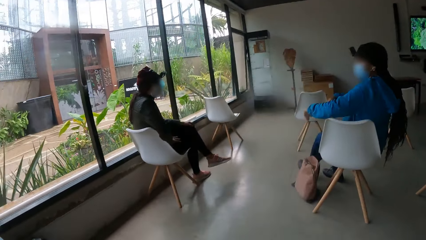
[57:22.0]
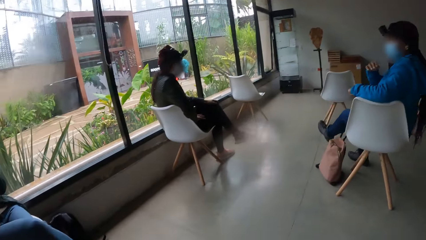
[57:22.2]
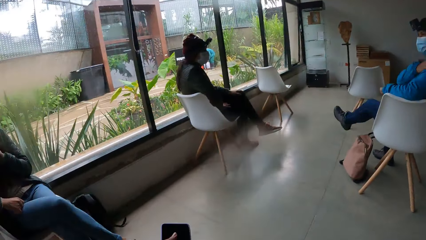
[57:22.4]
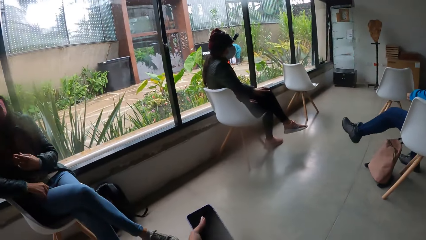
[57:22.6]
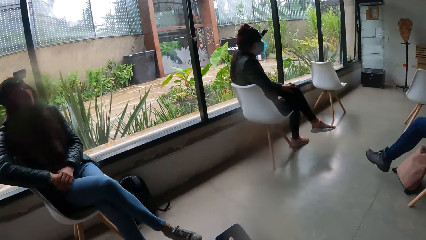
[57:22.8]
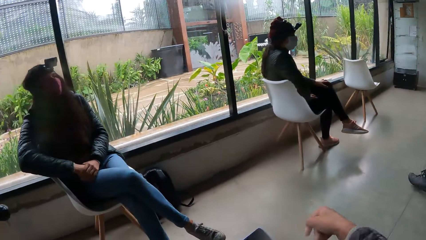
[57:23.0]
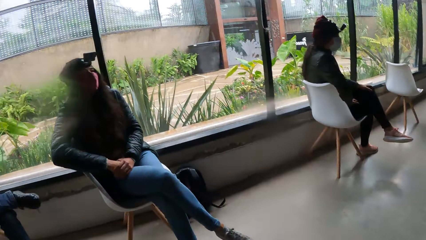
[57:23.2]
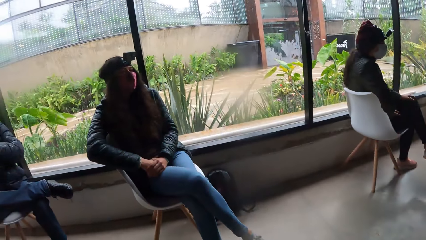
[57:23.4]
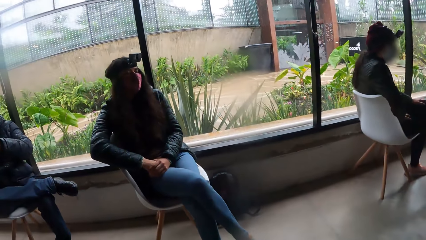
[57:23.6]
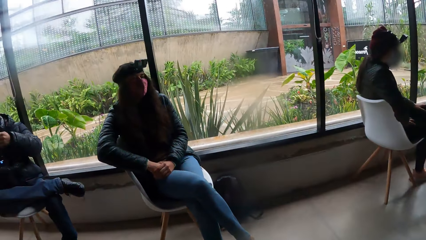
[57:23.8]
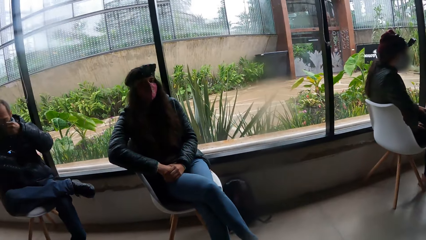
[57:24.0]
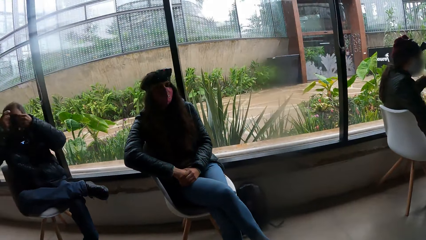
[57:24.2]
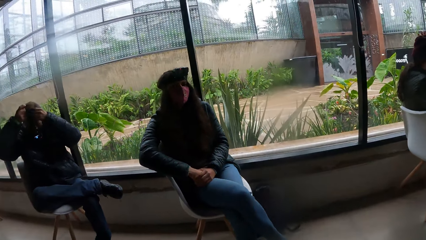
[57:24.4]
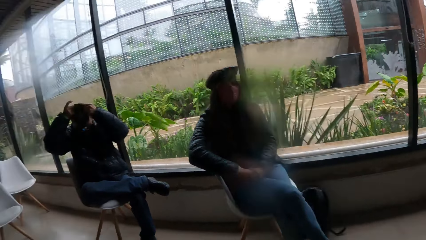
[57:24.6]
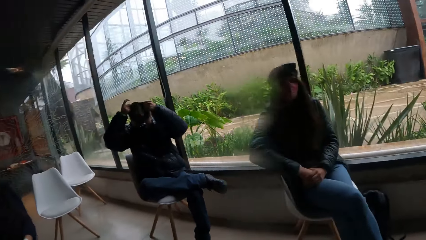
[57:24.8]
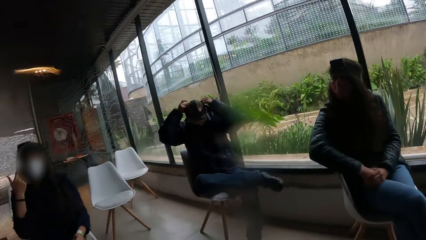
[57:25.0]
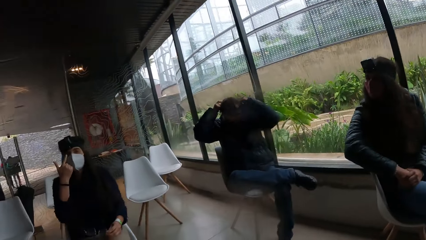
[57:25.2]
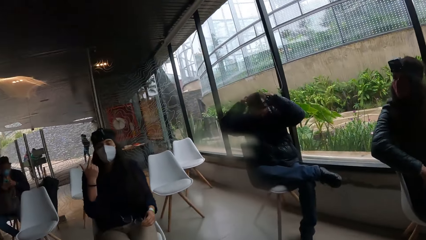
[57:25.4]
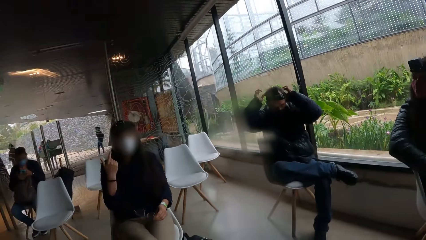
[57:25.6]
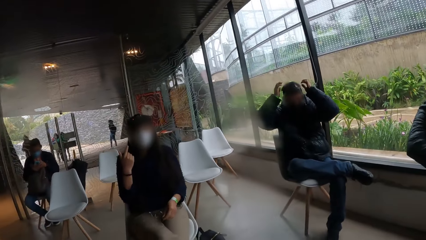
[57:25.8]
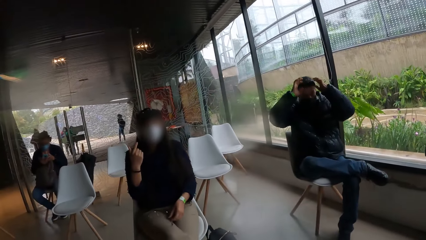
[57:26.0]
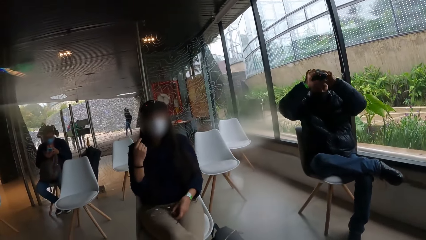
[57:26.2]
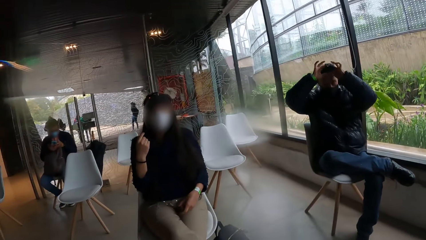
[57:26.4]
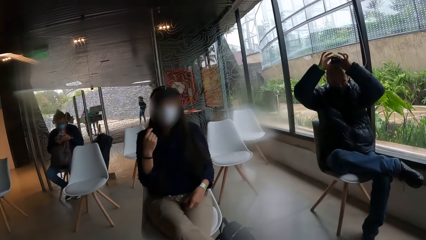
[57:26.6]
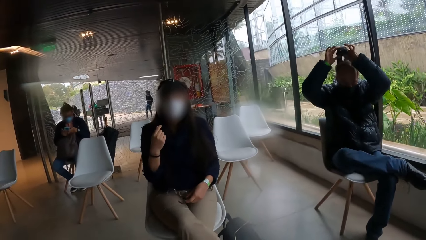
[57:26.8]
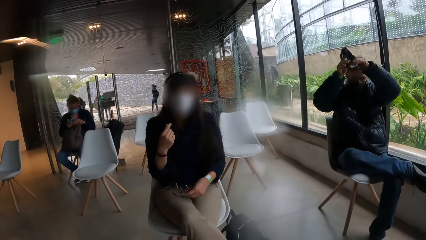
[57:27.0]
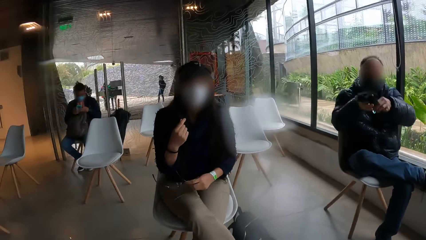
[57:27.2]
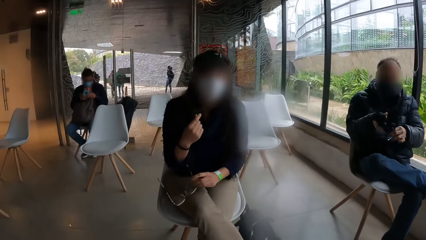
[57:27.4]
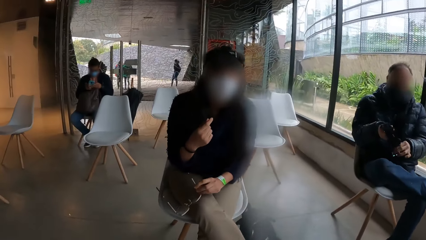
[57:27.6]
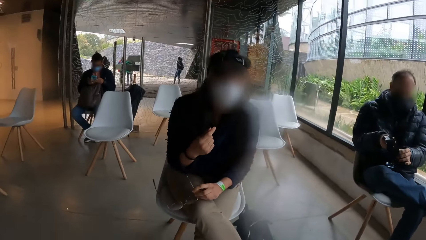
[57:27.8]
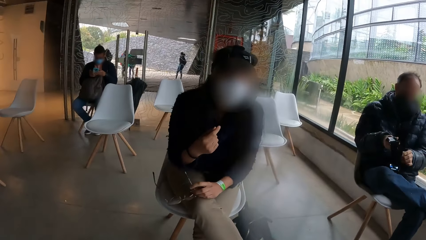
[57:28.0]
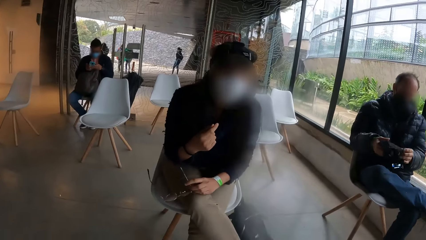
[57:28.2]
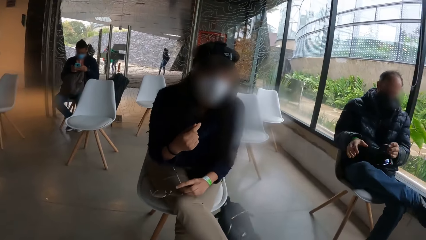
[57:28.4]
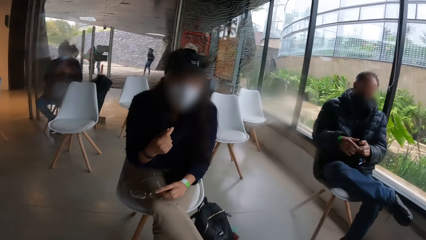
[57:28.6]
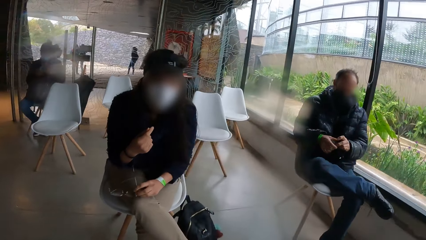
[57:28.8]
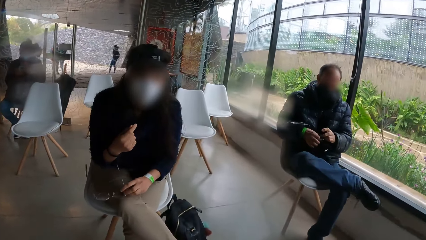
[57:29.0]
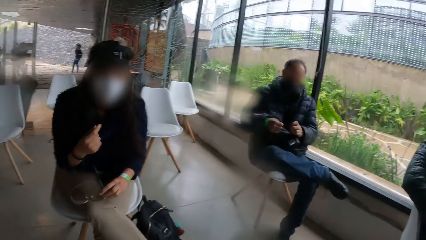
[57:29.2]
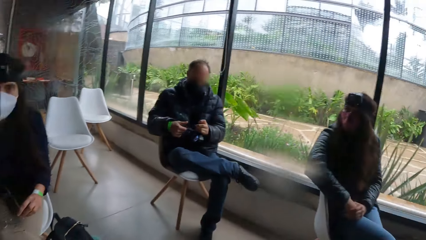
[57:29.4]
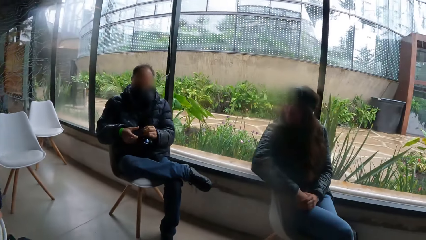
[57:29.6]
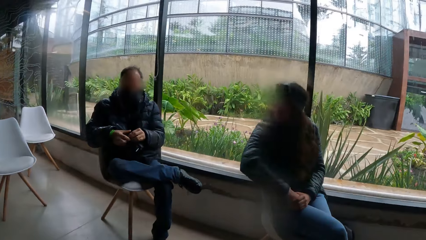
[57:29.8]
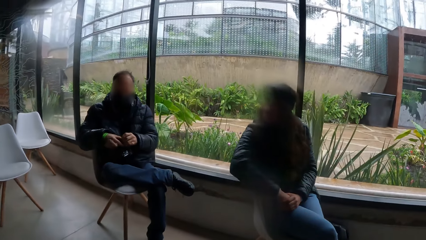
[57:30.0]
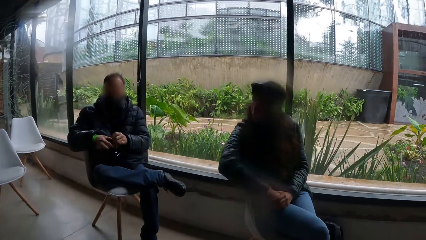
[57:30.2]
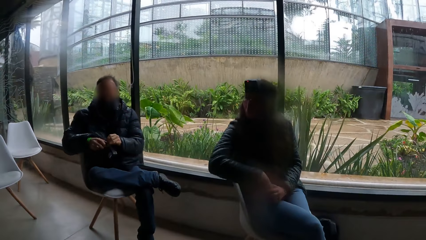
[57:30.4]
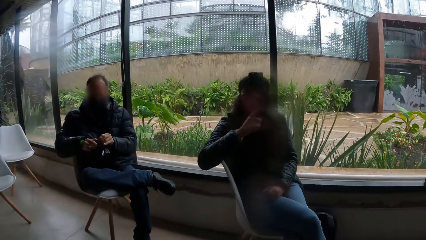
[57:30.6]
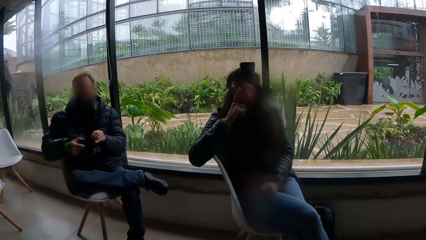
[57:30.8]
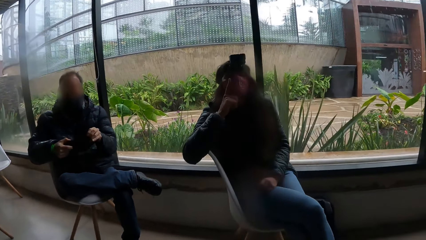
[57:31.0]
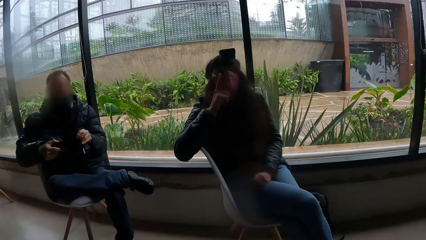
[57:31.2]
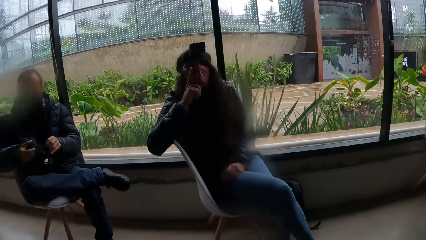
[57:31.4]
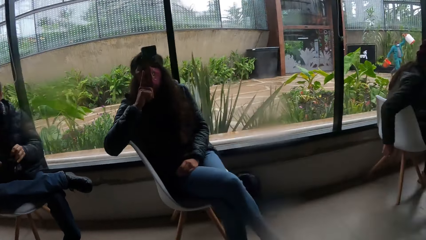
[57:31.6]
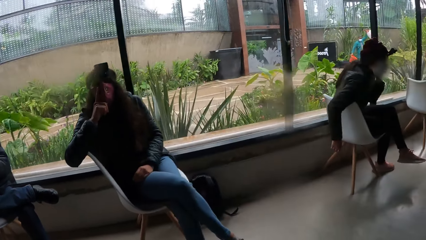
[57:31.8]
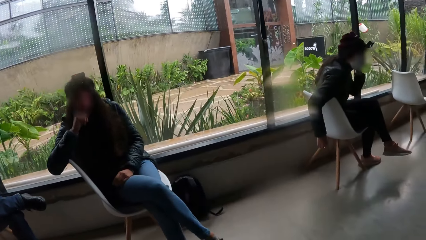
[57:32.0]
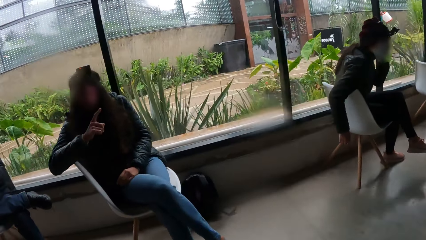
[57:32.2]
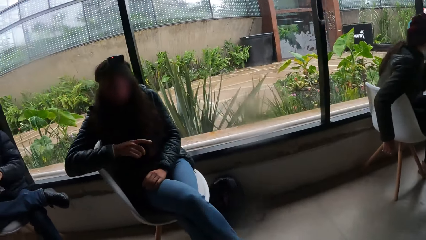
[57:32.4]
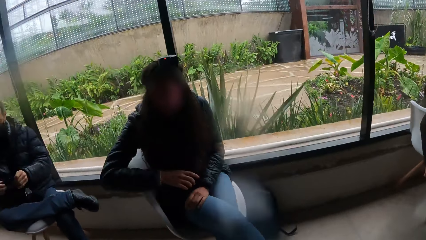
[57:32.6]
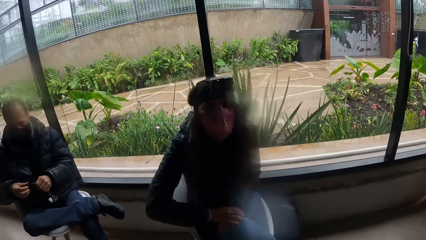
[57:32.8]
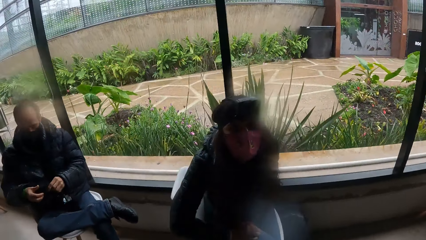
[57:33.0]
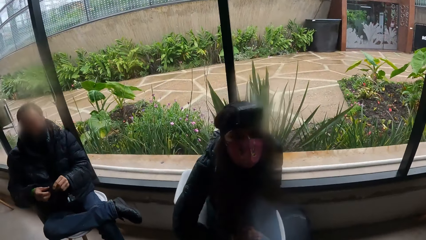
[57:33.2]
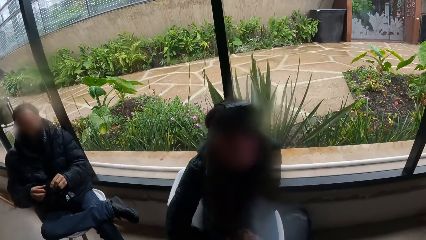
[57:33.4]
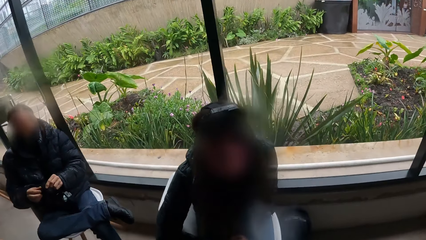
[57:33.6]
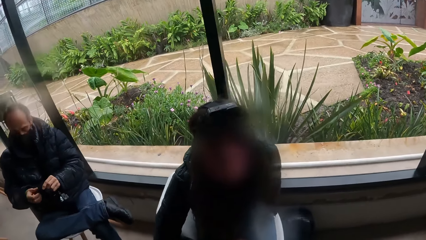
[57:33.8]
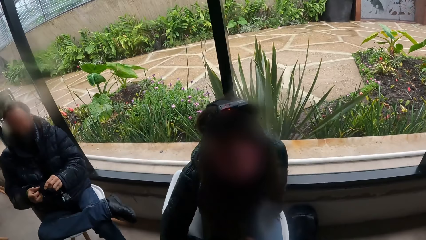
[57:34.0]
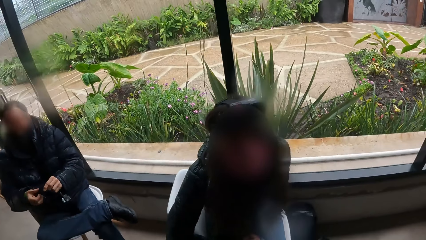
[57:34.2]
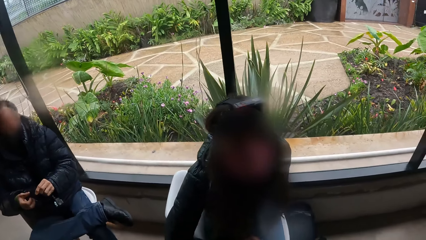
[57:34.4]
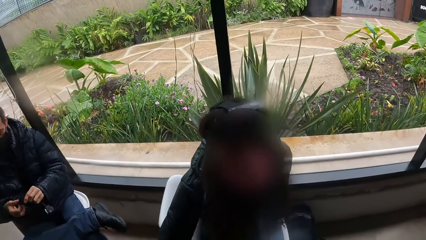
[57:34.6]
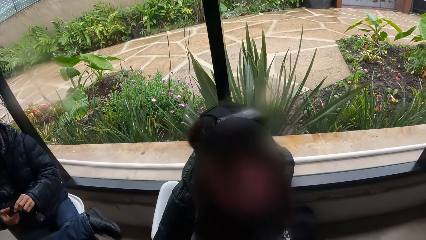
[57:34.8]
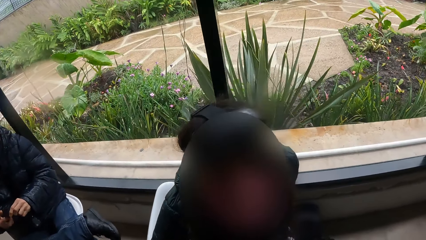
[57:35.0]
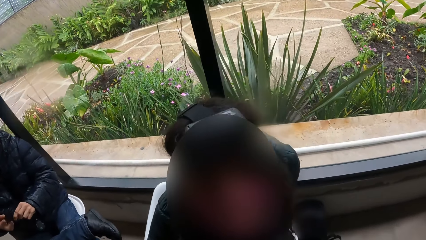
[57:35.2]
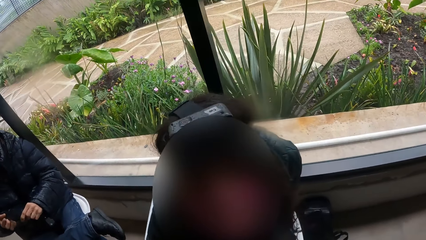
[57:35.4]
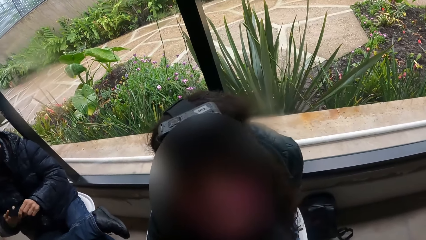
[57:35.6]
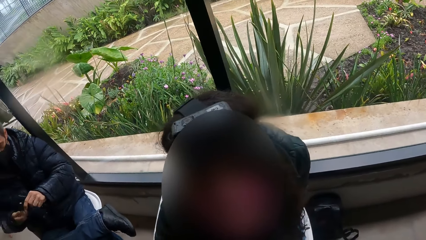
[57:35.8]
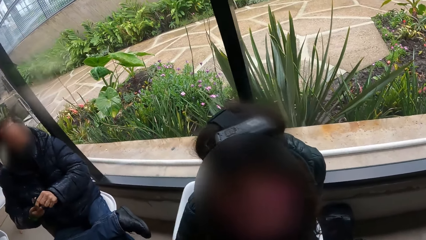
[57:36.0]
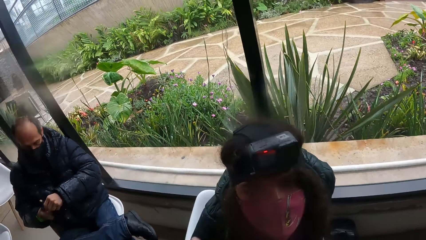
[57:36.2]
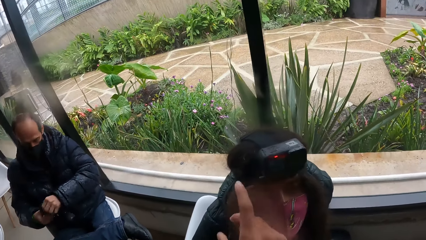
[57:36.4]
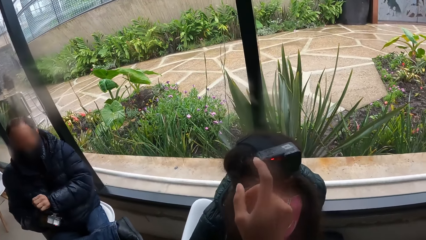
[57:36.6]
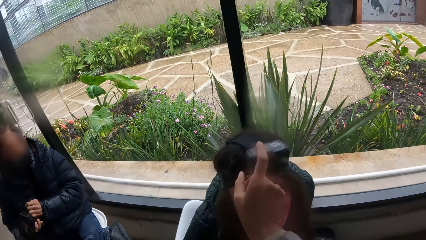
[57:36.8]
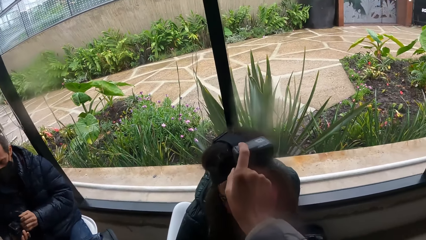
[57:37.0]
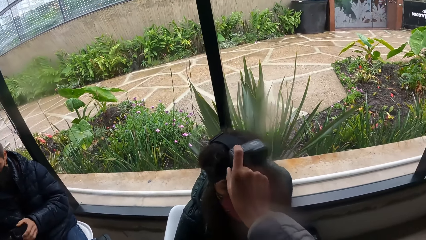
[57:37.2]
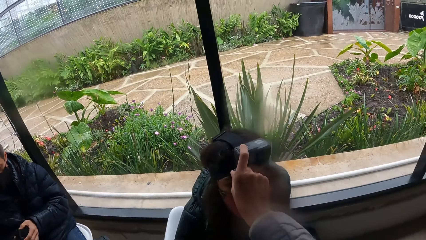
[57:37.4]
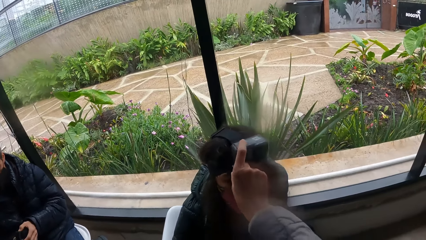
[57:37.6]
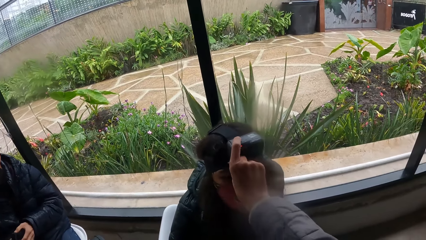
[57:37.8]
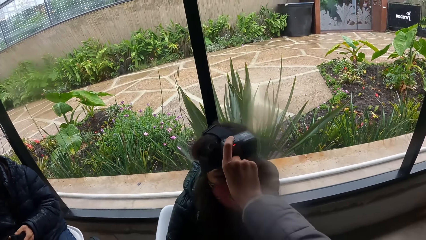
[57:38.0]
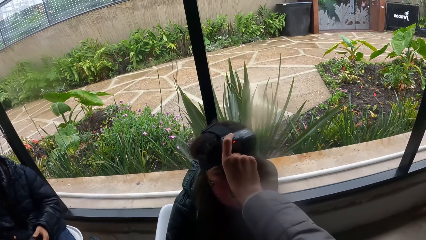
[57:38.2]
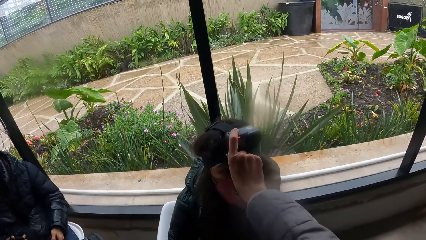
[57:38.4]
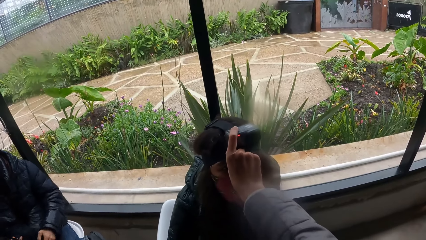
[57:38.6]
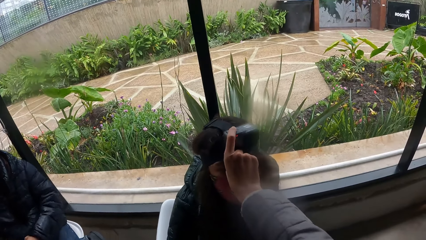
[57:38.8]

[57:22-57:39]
The camera wearer looks at a lady. A man wears the head camera on his head with his hands. The camera wearer converses with a woman. She looks at the man. The man adjusts the camera. The man removes the head camera from his head with his hands. The camera wearer looks at the woman. The man inspects the head camera with his hands. The woman cleans an eyeglass frame on her trousers with her left hand. The woman holds the specs with her left hand. The camera wearer looks at the man. She looks at the lady. The lady points a finger. The camera wearer converses with the lady. She presses a button on the head camera on the lady's head with her right index finger.
